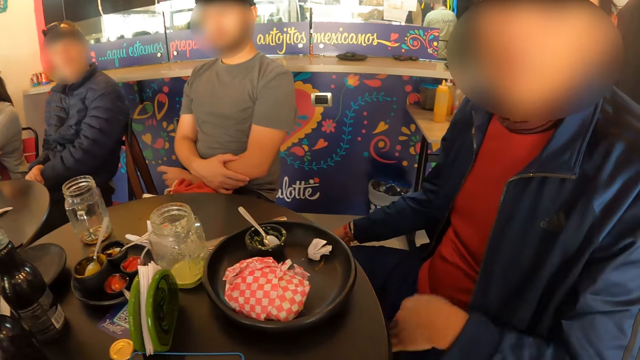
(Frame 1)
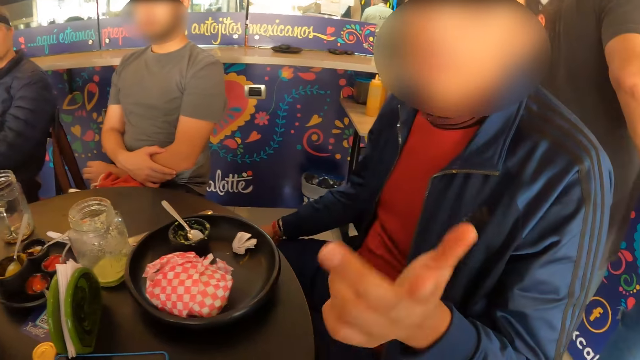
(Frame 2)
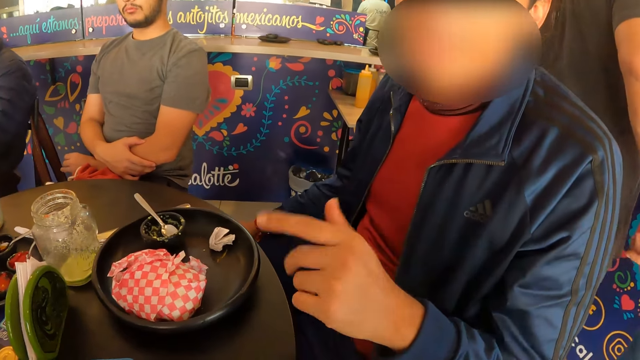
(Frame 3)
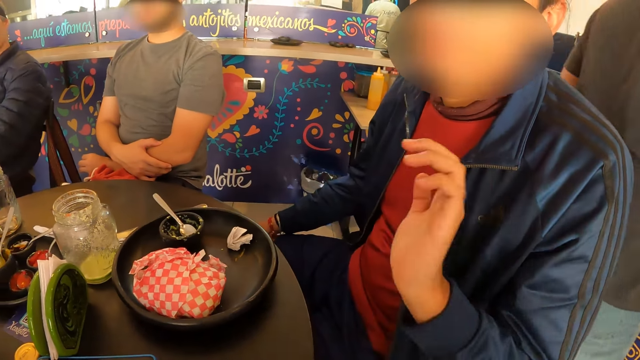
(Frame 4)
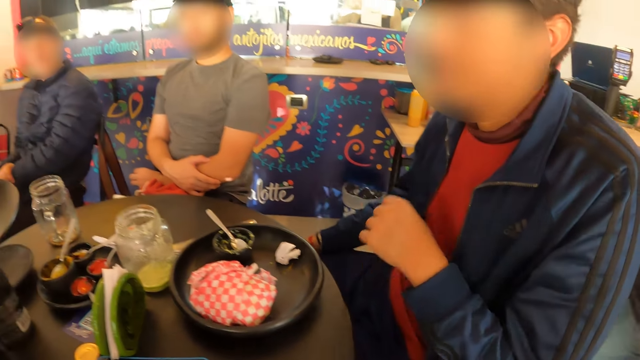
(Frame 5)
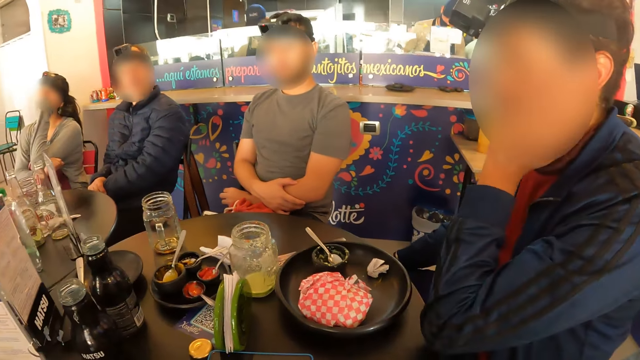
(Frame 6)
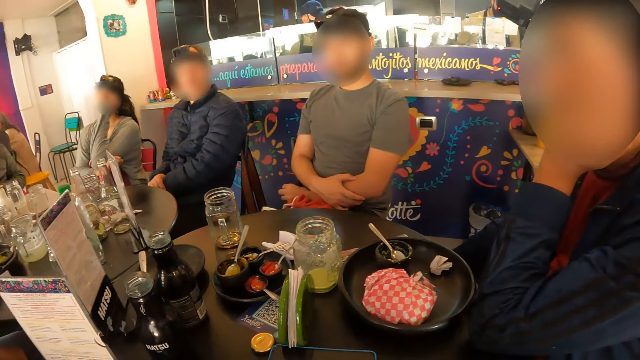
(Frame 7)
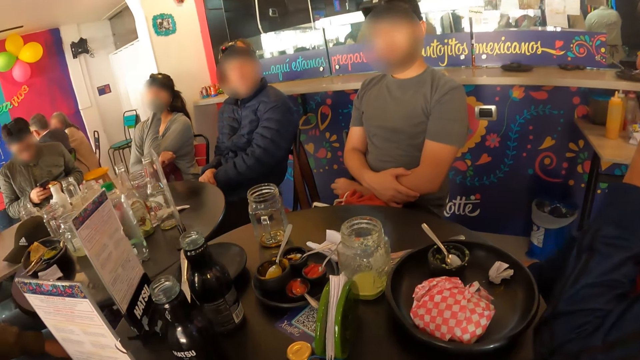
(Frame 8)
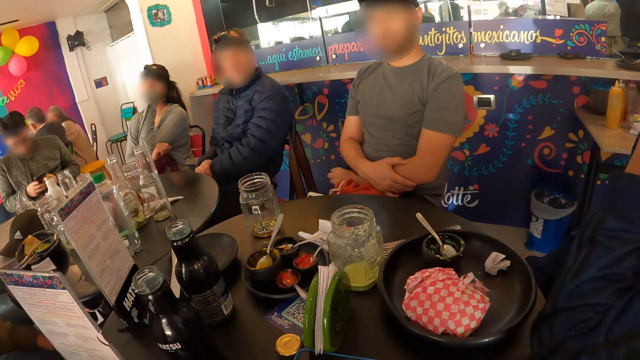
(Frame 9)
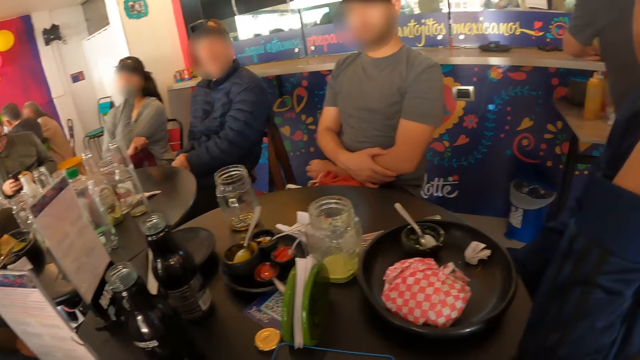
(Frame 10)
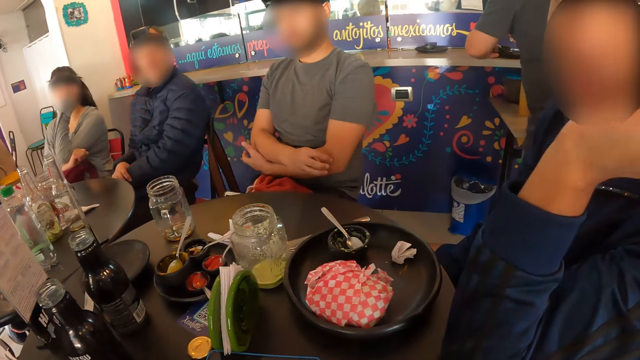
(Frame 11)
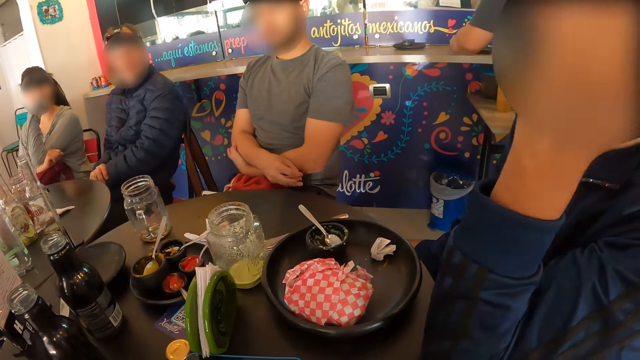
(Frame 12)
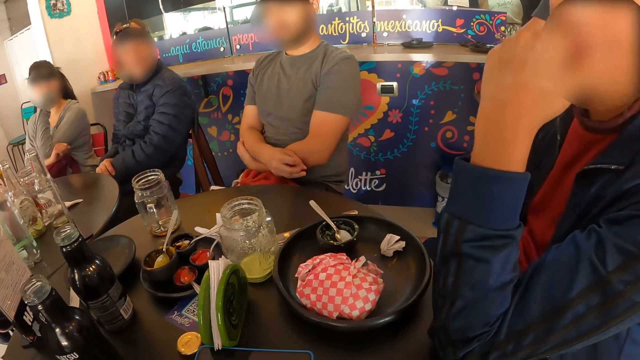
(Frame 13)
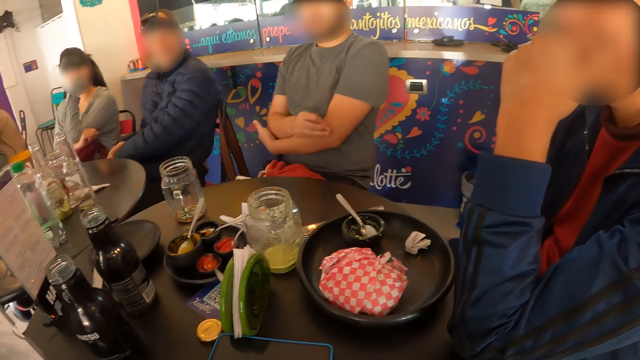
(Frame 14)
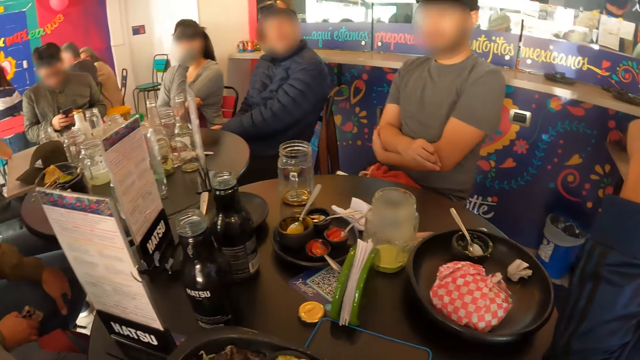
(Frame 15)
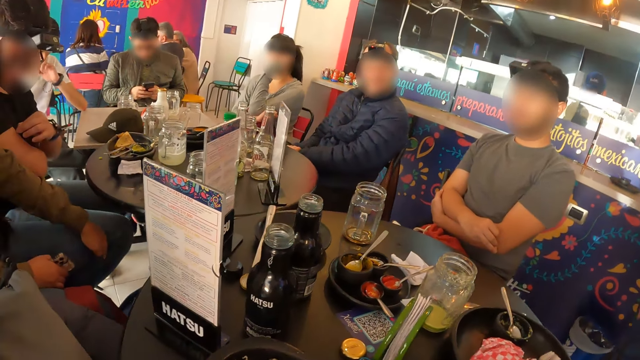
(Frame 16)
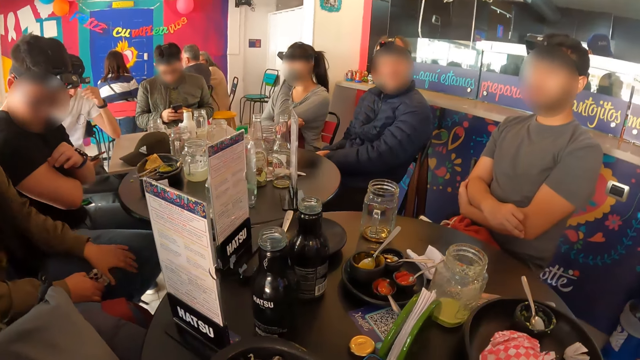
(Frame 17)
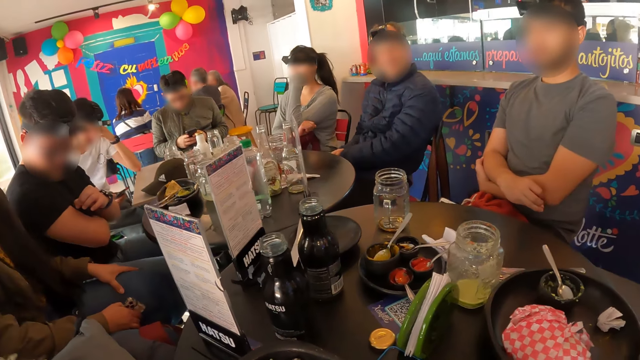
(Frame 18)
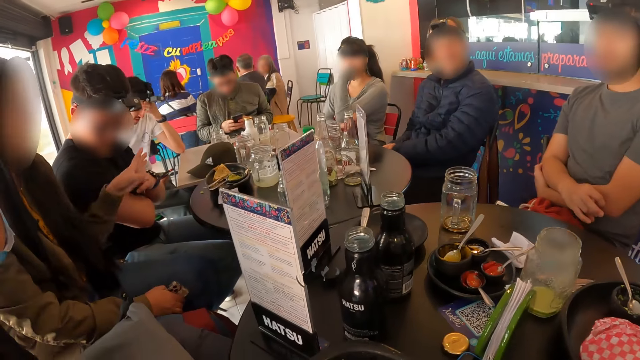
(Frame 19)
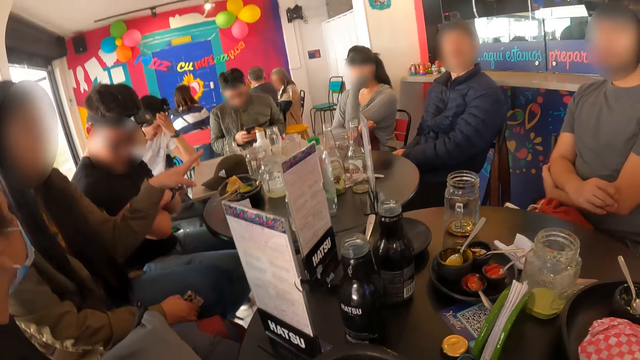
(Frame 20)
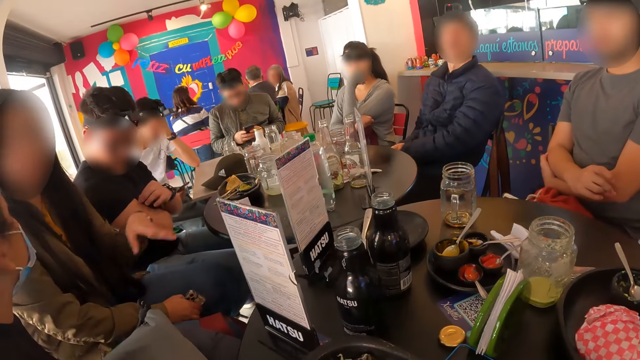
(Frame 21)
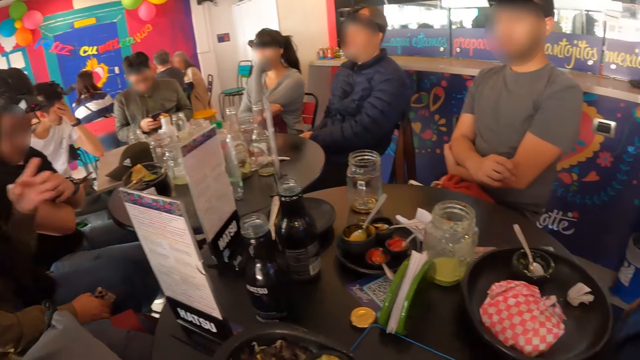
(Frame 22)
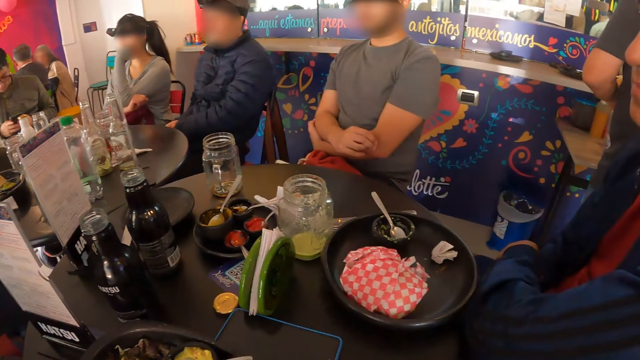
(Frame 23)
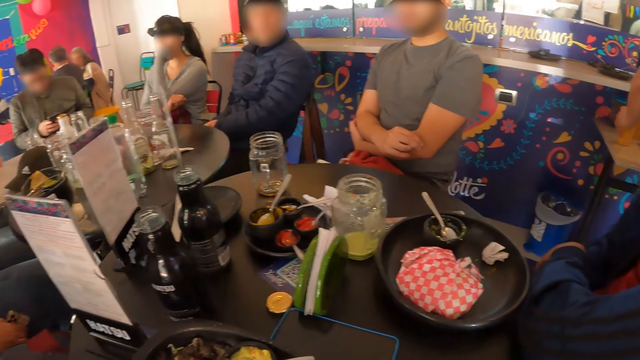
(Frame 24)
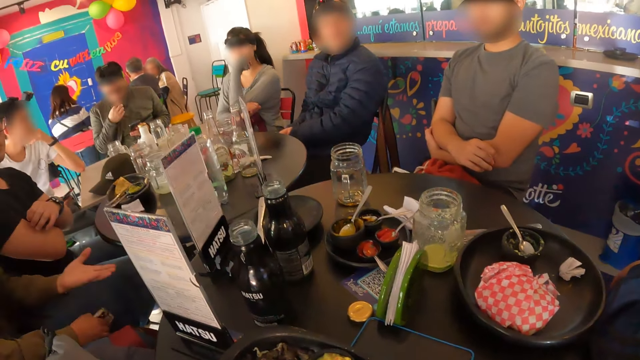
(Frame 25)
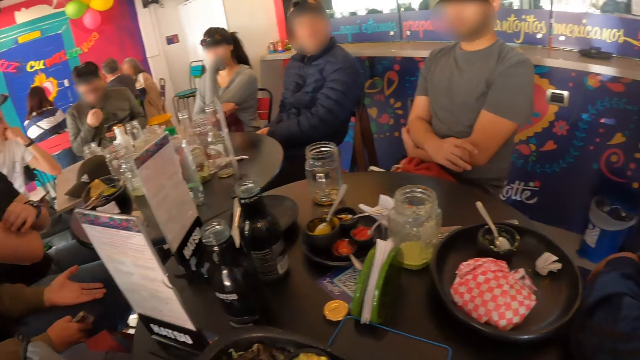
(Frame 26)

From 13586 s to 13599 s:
A man itches his right arm with his left hand. A woman gestures with her left hand.

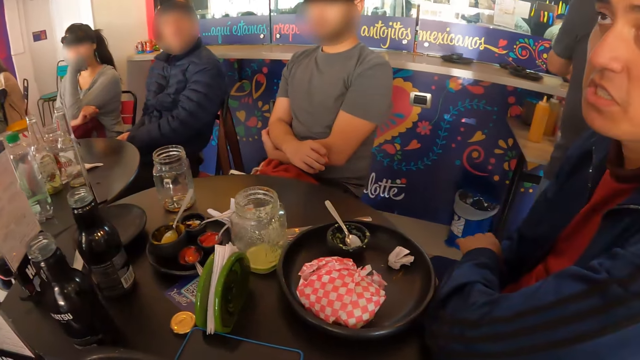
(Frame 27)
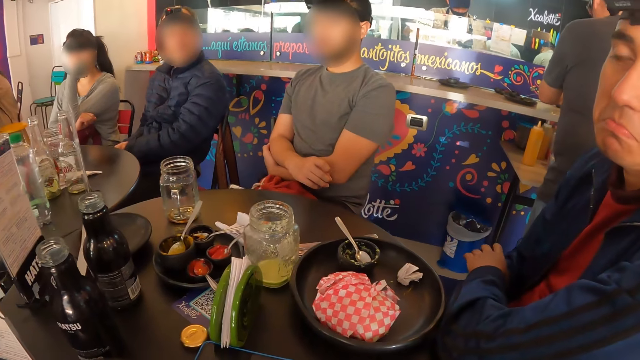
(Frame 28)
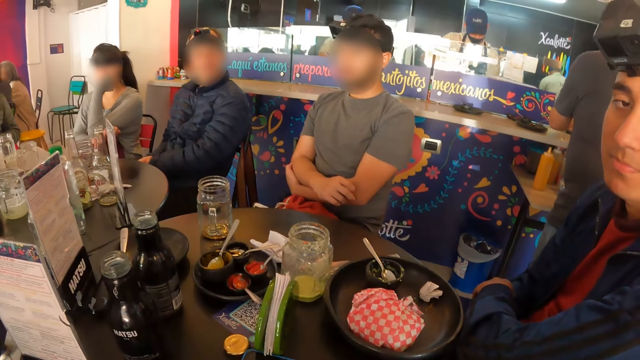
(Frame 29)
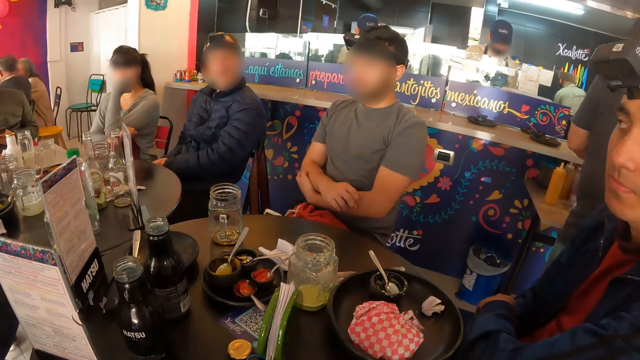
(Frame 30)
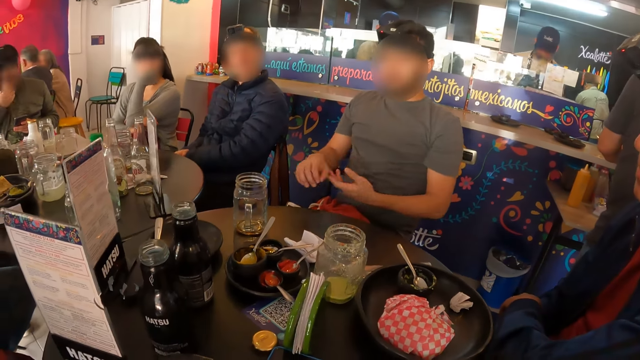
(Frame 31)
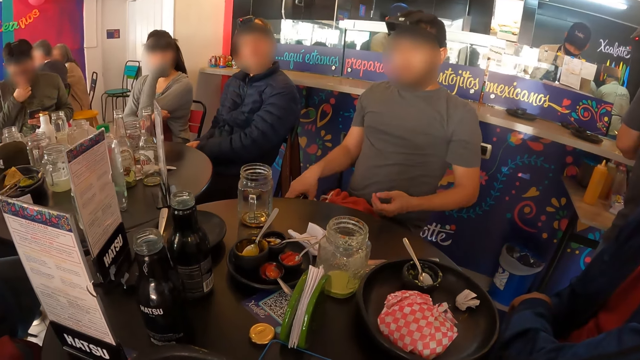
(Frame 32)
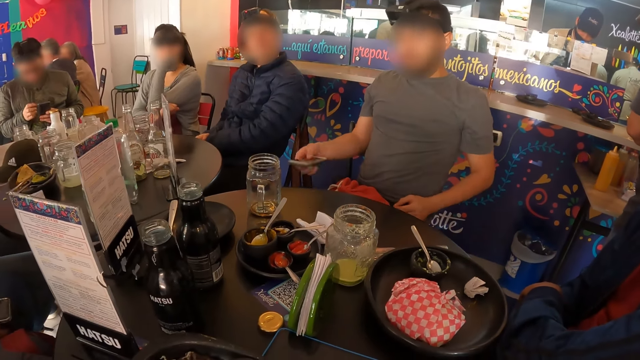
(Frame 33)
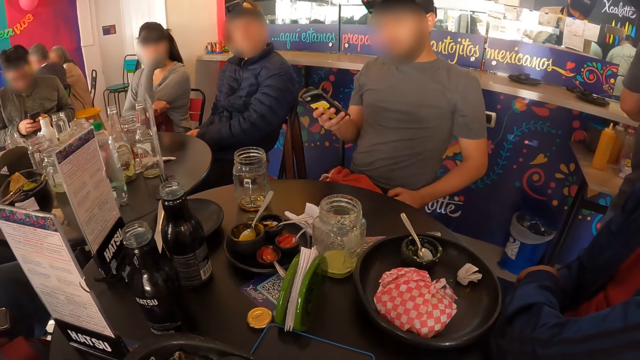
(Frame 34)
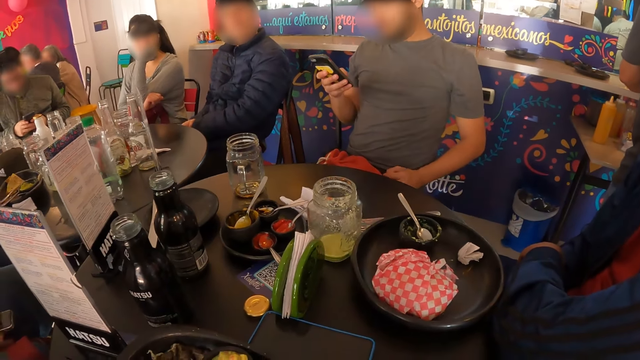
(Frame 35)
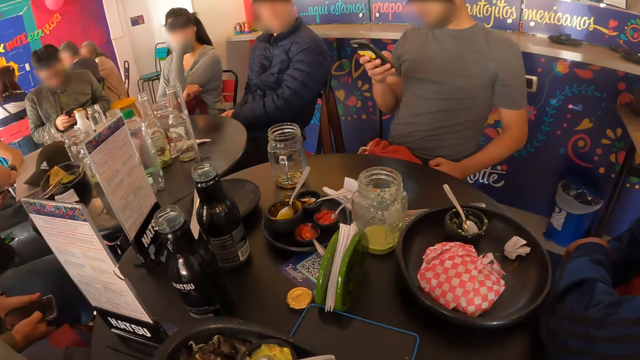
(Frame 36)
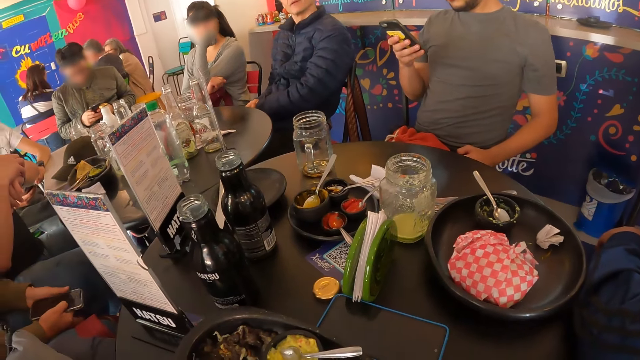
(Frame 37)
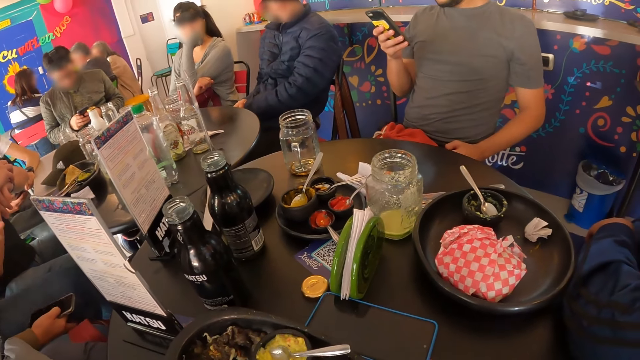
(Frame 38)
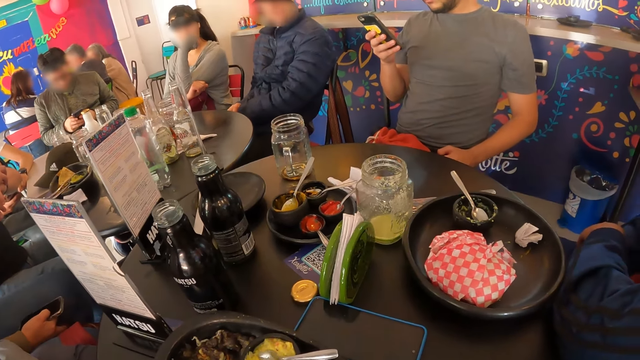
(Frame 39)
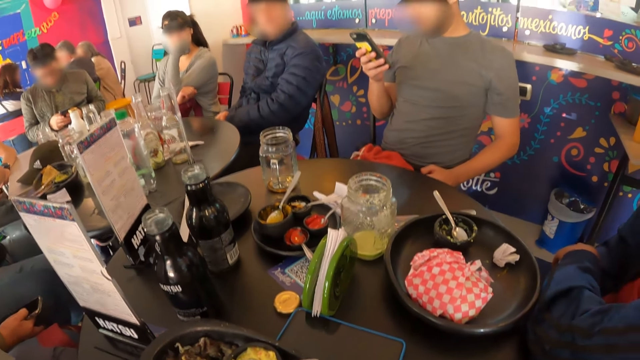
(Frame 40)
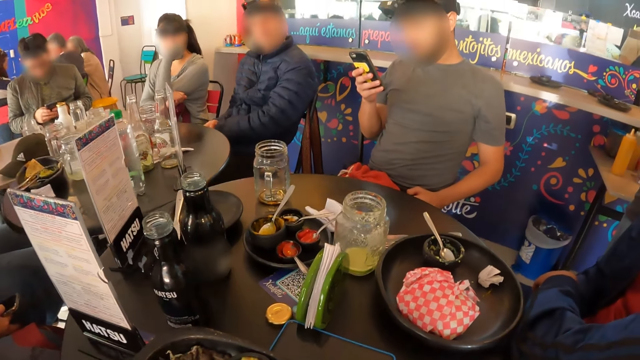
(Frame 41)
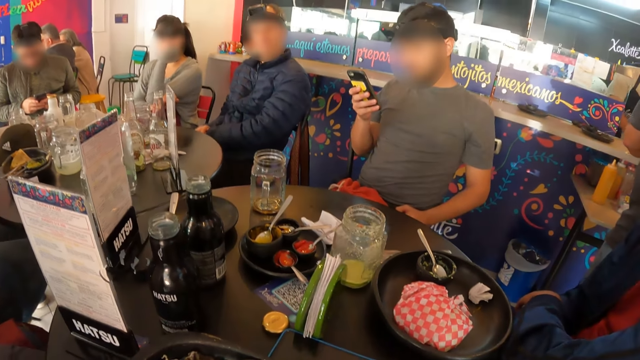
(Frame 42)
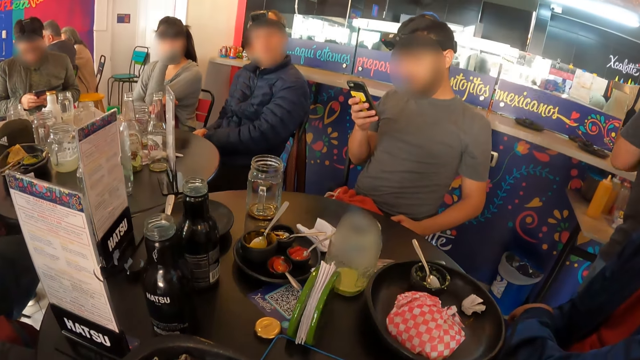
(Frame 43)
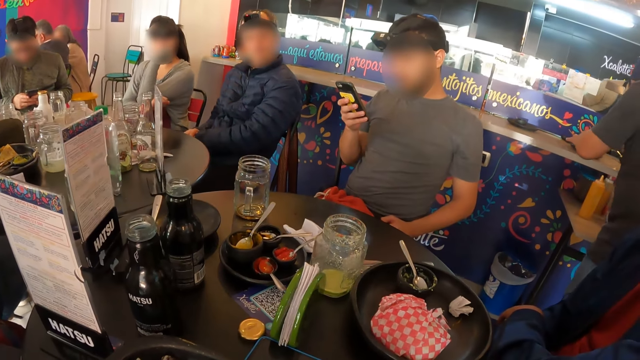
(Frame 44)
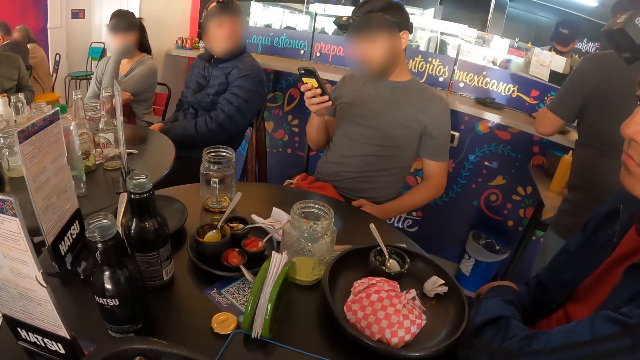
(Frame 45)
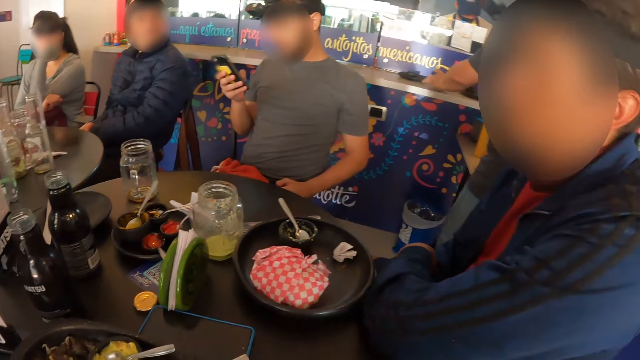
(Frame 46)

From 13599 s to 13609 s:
A man looks at the camera wearer. The man picks up a phone from his lap with his right hand. The man presses the phone with his right hand.
